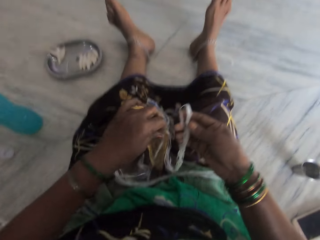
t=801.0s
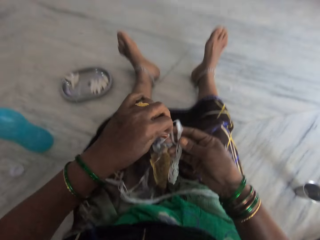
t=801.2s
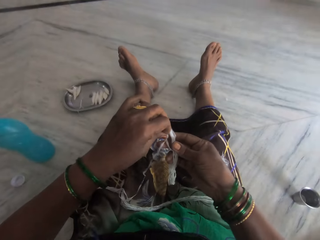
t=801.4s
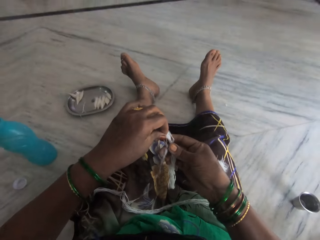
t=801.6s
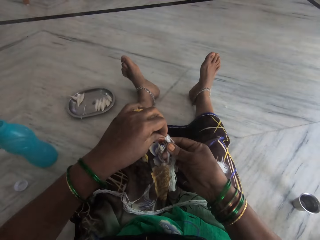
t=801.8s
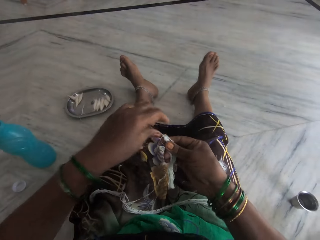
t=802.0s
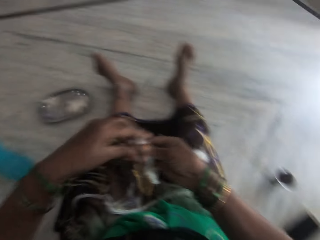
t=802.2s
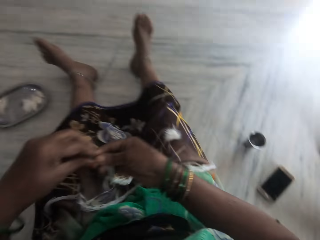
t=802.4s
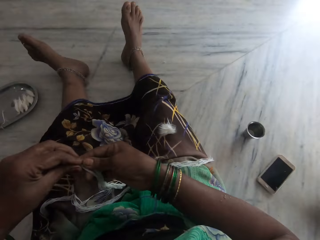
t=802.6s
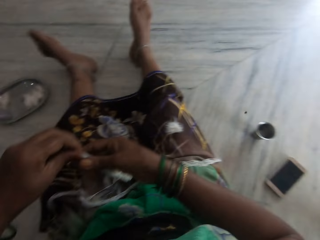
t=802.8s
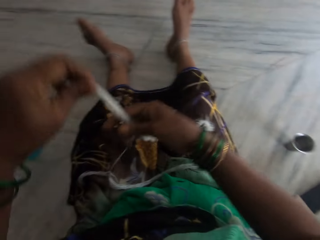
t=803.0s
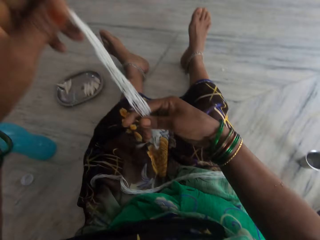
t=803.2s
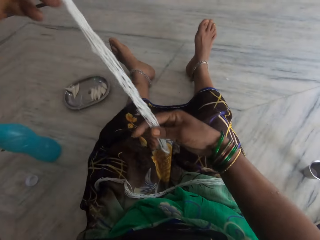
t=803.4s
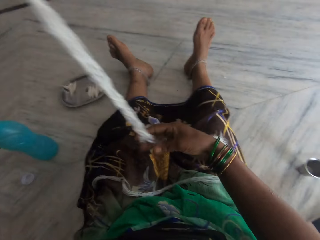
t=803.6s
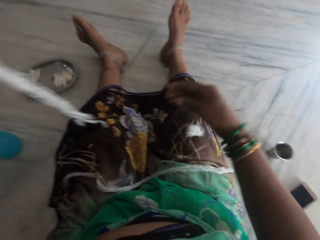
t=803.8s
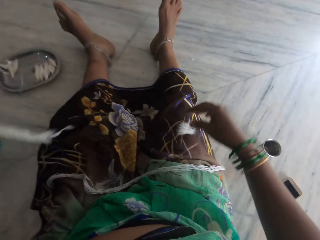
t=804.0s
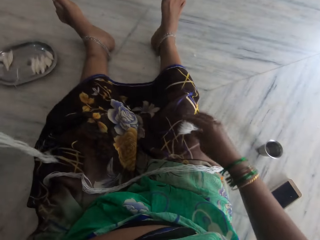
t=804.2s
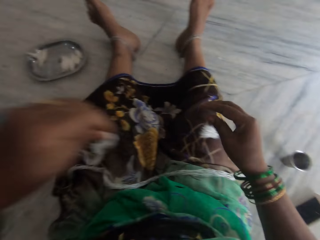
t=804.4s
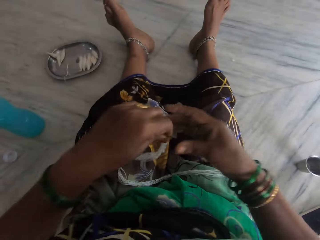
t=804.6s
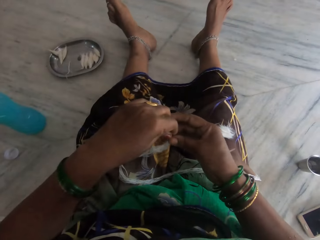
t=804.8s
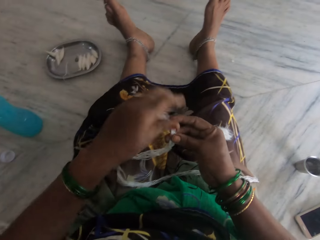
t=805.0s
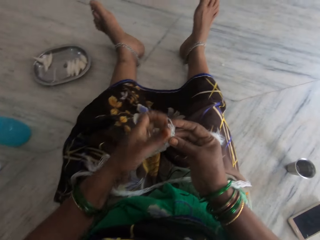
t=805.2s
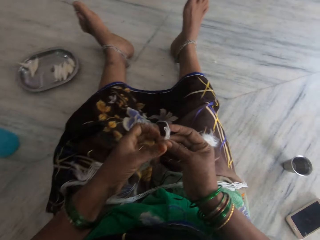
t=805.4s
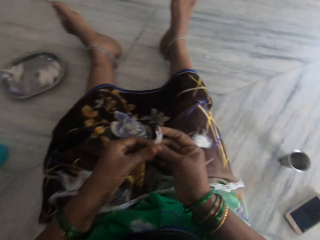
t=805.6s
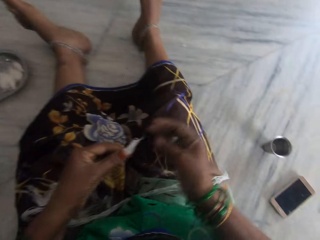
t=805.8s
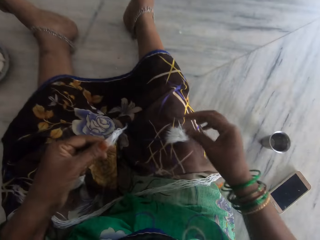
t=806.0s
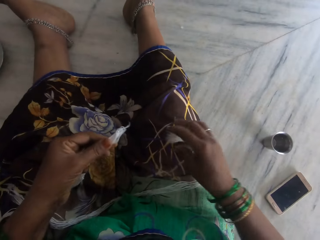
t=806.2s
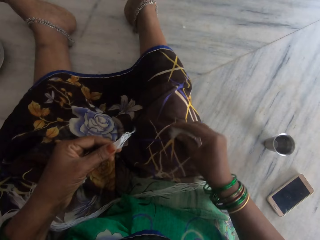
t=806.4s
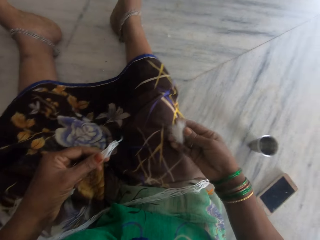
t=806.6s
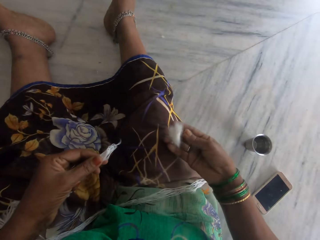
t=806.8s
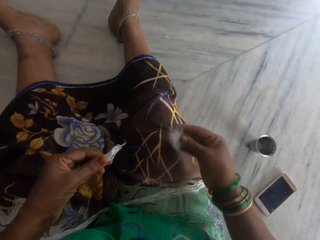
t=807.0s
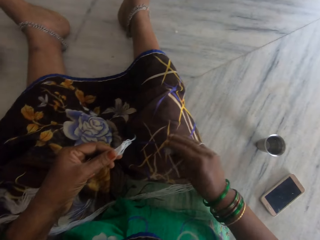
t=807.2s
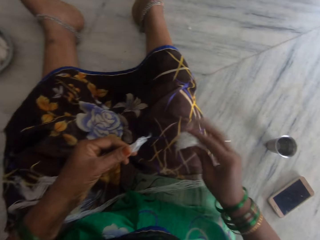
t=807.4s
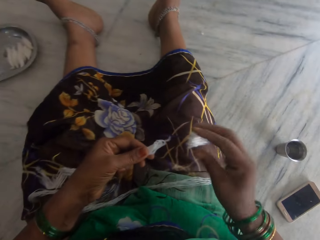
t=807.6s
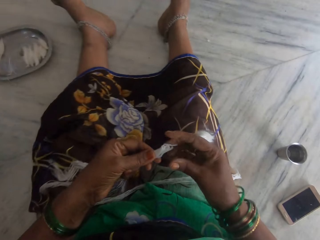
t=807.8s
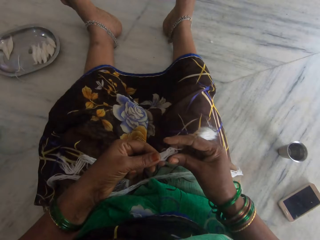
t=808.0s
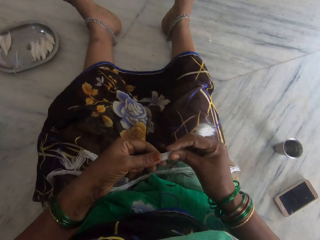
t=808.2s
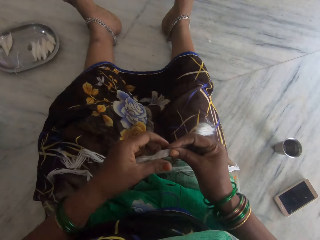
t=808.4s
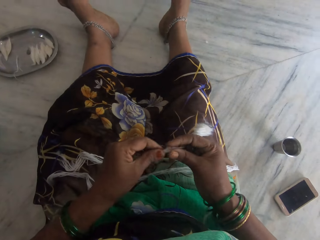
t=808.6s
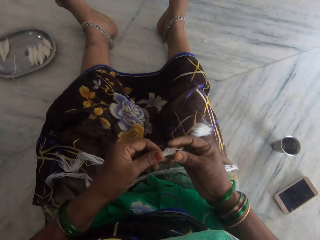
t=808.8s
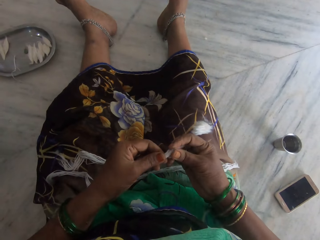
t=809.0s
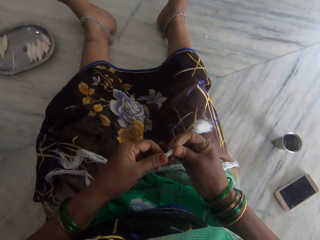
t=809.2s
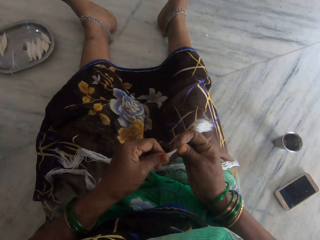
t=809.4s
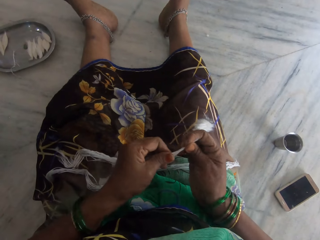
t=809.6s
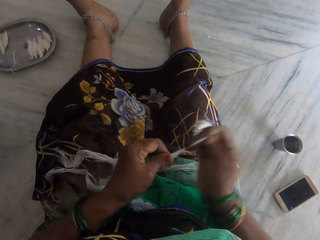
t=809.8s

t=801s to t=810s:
The camera wearer holds a thread of sisal fibers together. She lifts the sisal fibers. She picks the cotton or sisal fibers from her lap. She drops the cotton on her lap.

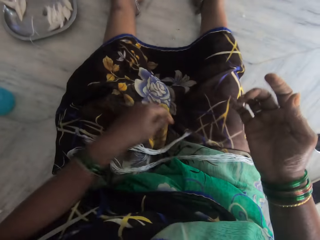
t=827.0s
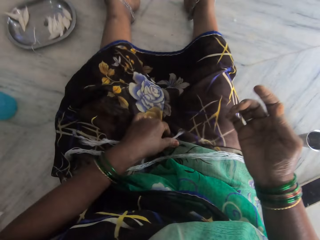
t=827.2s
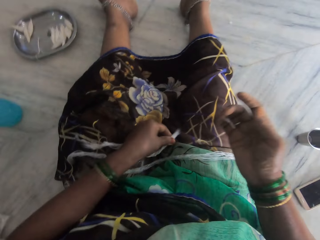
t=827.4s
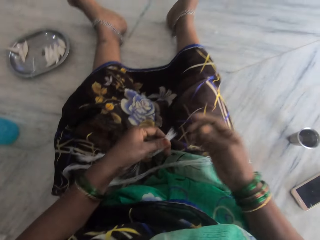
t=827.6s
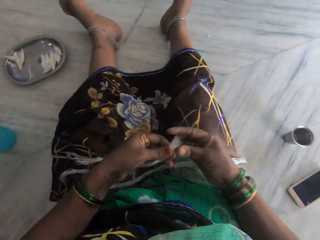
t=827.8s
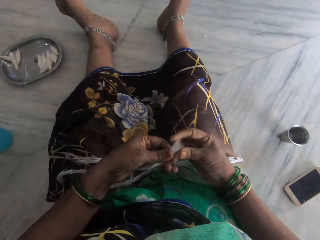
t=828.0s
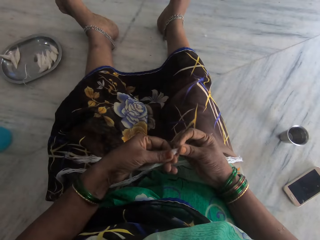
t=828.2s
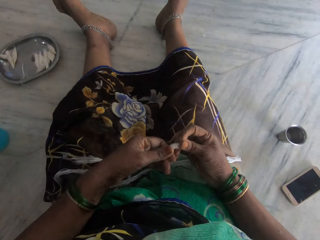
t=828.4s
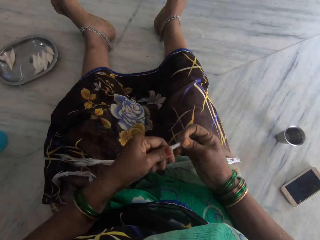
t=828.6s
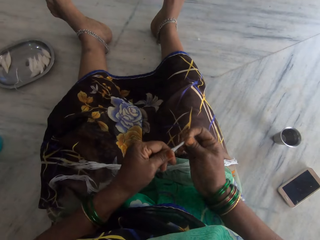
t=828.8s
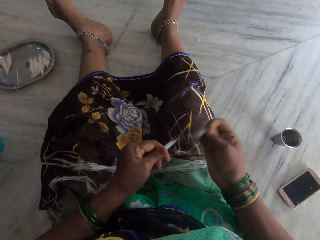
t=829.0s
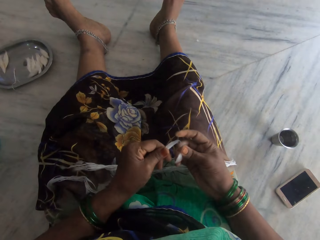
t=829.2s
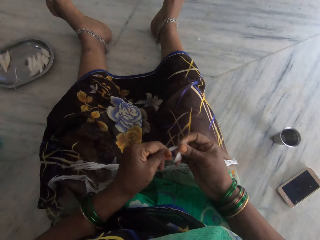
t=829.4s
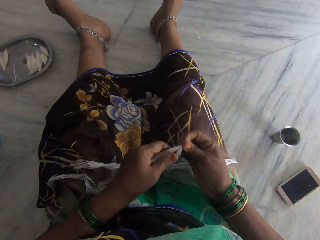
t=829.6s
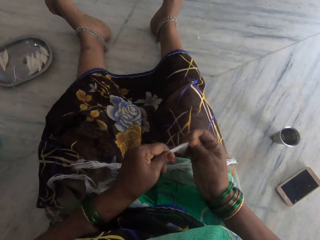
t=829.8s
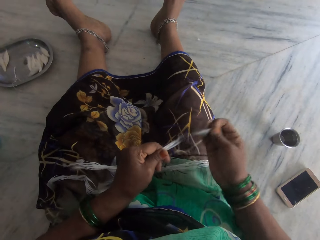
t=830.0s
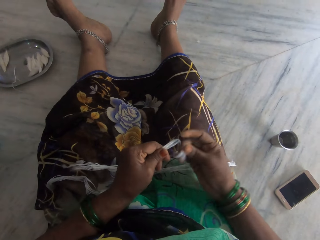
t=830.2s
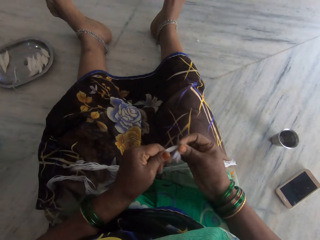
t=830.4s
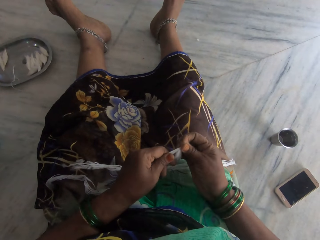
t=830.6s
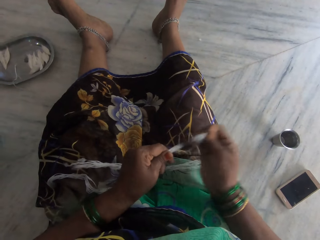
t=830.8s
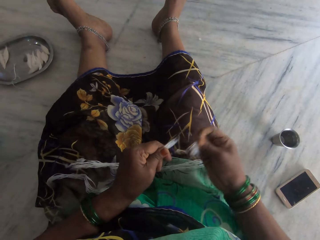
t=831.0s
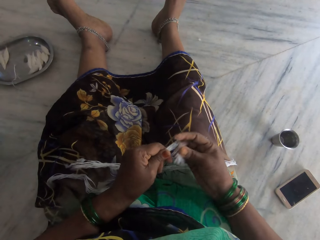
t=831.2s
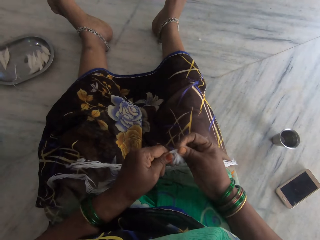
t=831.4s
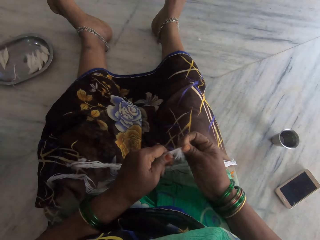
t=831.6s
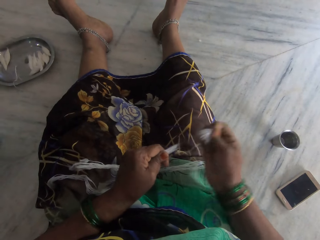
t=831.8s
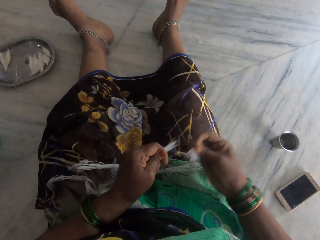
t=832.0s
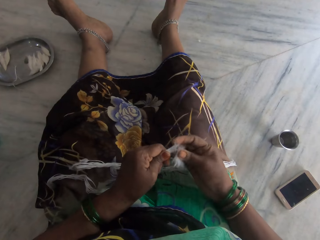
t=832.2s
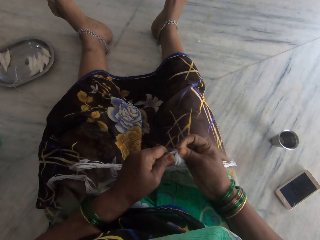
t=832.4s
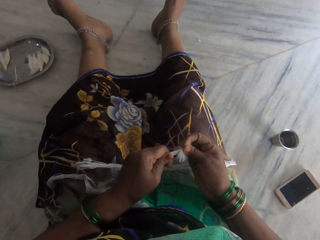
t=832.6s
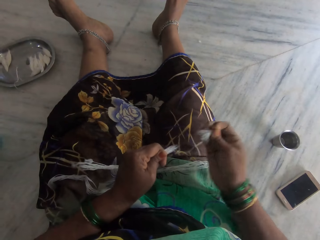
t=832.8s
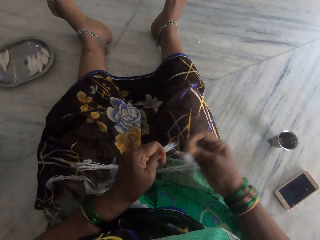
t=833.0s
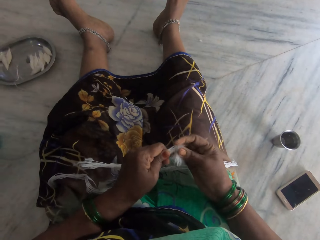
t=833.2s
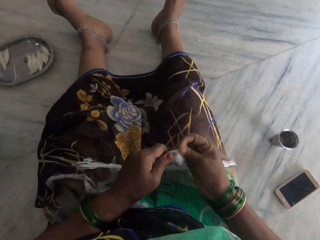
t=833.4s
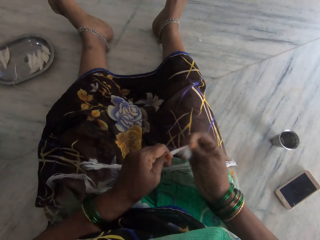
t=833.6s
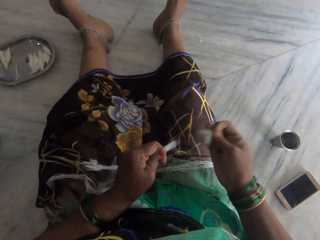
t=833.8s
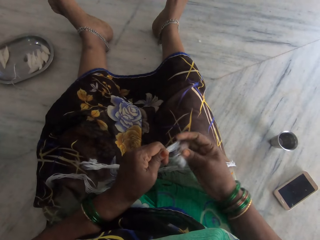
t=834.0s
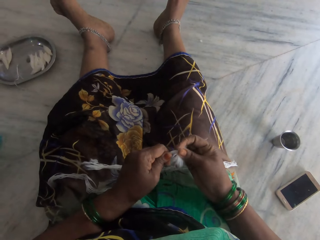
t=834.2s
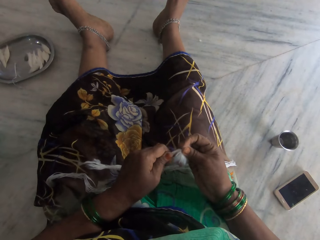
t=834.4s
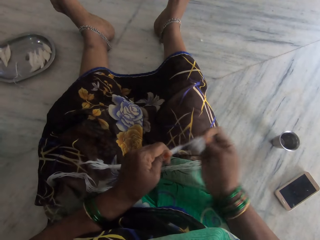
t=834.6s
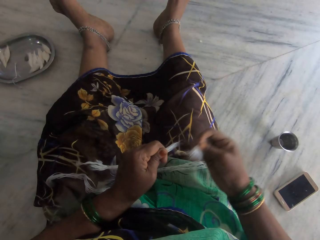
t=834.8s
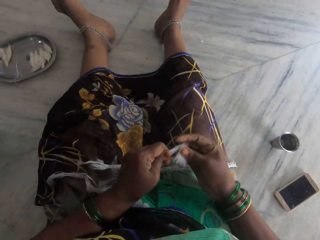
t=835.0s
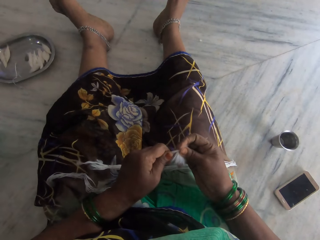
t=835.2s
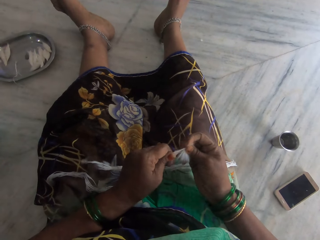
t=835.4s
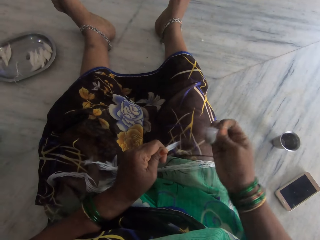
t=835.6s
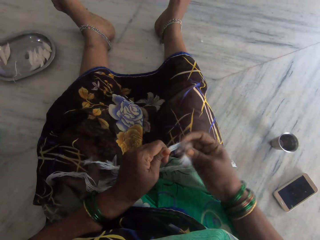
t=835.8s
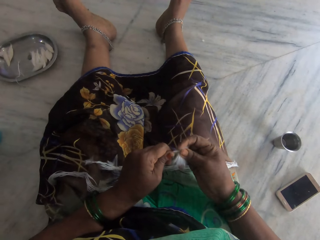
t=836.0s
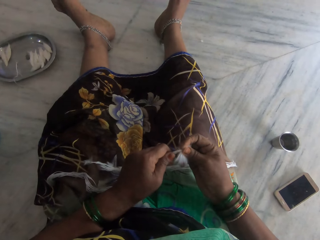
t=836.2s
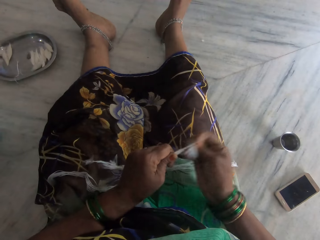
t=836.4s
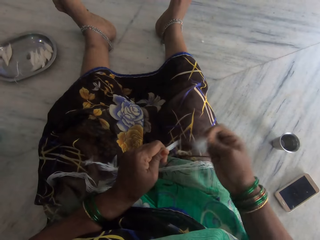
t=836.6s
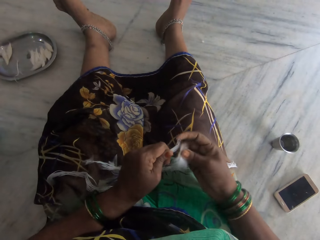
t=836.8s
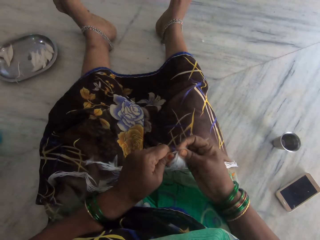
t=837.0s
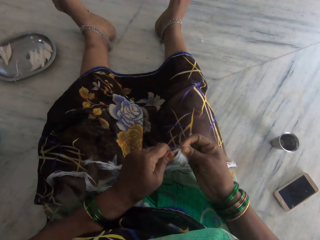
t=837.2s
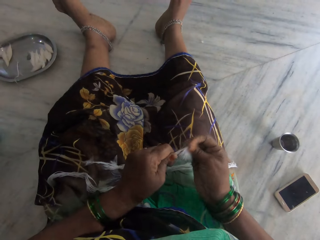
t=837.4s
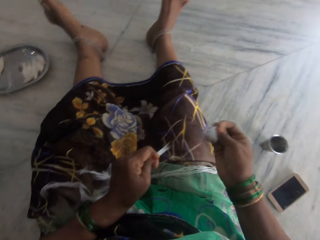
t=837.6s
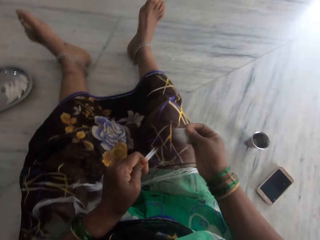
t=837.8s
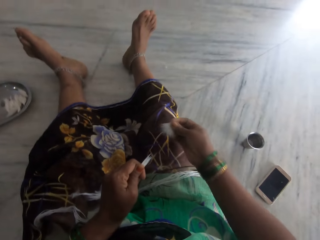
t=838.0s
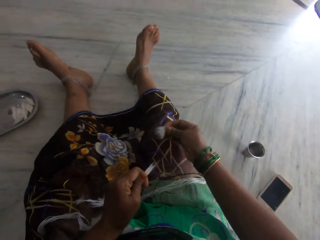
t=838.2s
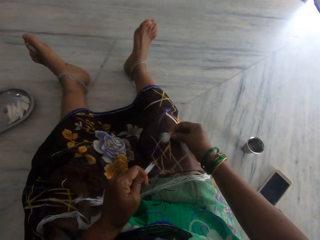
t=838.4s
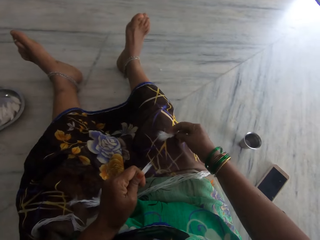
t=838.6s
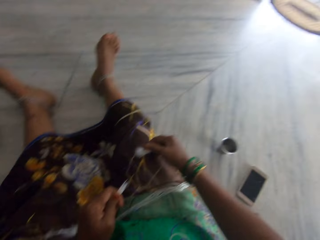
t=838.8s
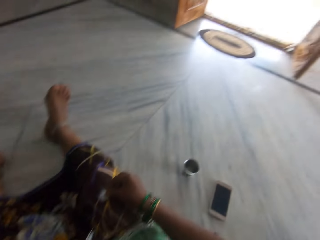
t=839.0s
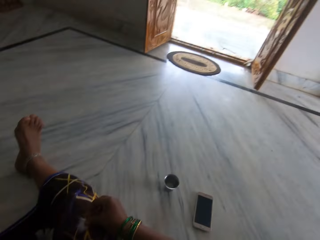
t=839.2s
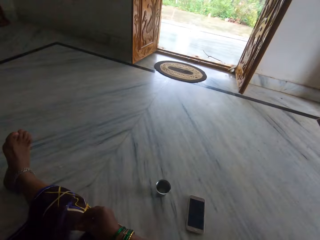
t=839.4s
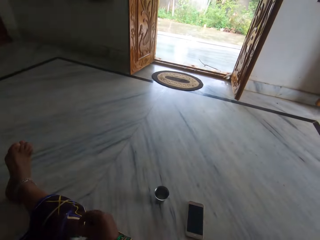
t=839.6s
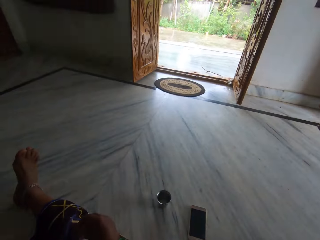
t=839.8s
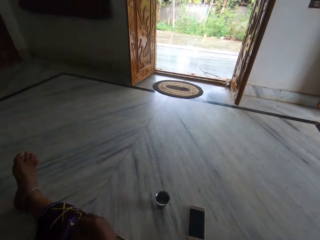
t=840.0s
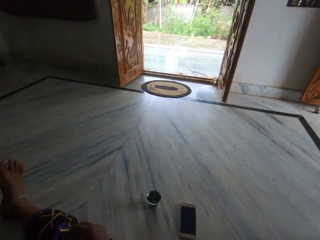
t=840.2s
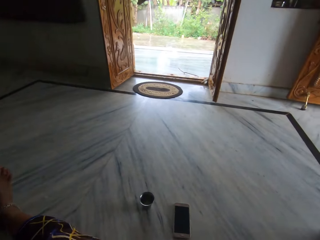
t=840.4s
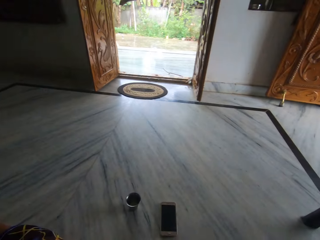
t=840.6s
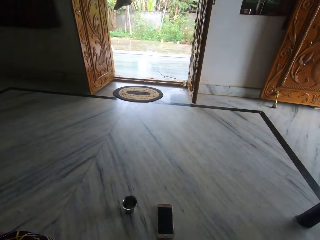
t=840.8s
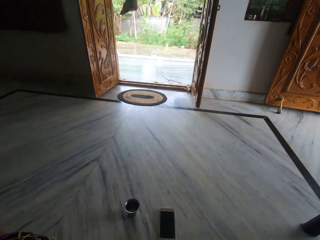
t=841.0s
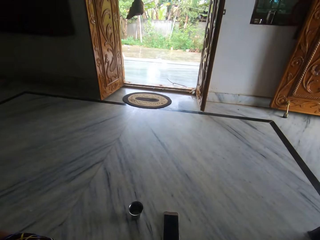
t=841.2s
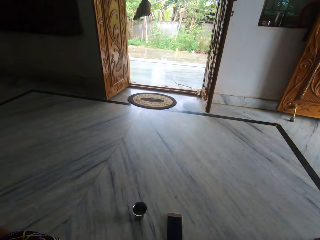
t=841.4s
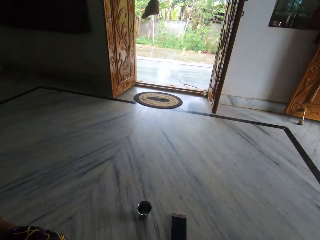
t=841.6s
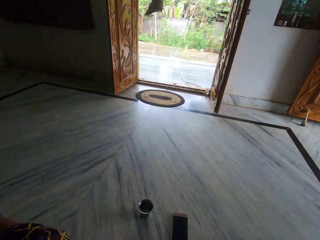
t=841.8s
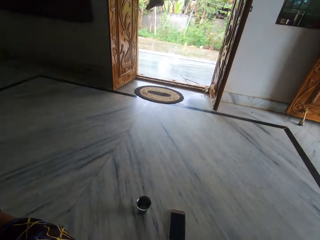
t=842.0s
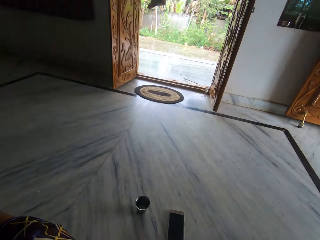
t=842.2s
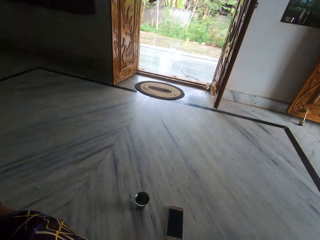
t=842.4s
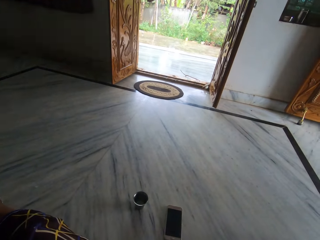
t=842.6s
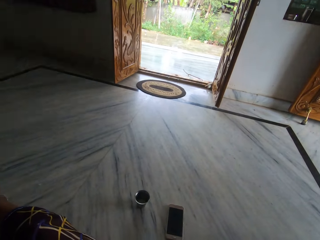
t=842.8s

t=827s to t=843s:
The camera wearer picks up a cotton thread. She tears cotton threads. She stares at the cotton thread. She pulls the cotton. She places the cotton on her lap. She stares at the door.
